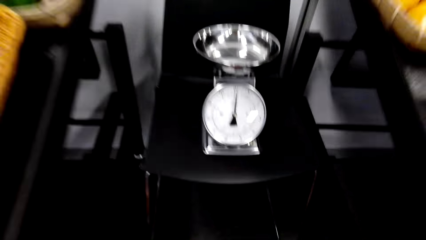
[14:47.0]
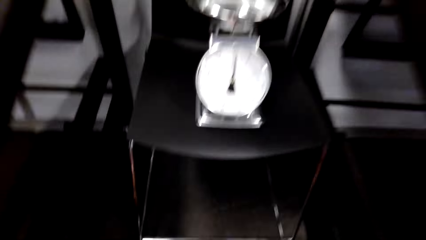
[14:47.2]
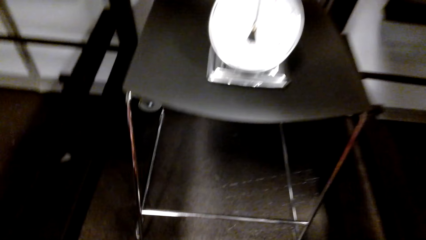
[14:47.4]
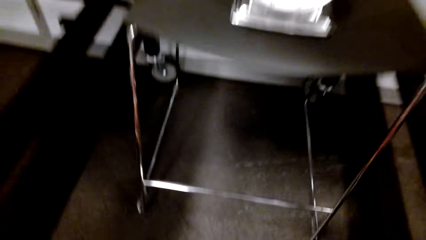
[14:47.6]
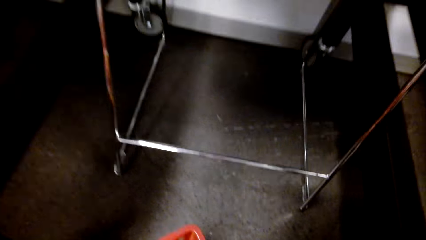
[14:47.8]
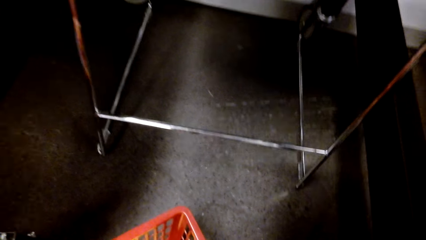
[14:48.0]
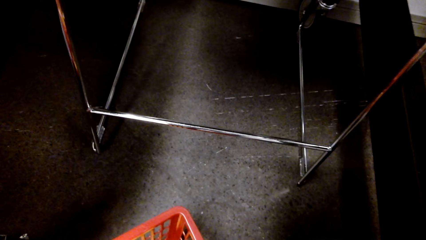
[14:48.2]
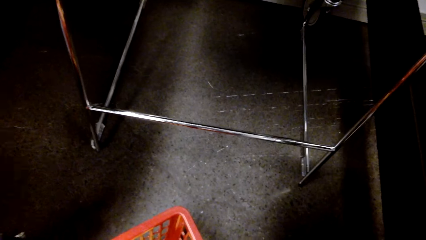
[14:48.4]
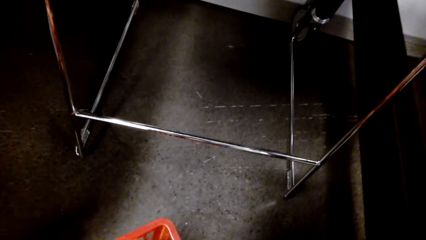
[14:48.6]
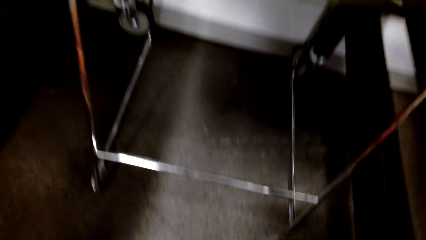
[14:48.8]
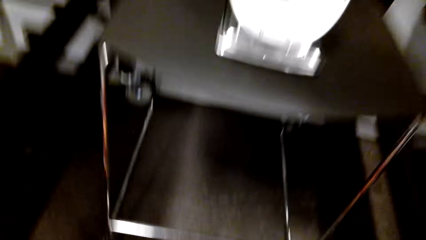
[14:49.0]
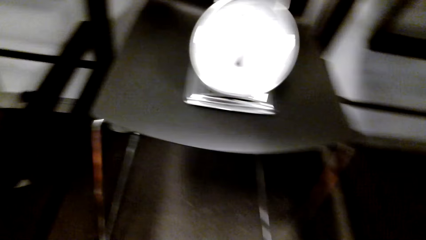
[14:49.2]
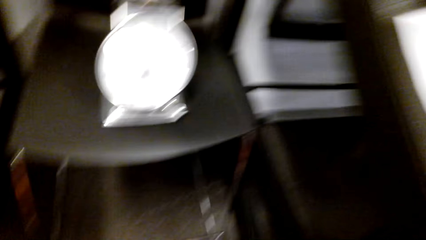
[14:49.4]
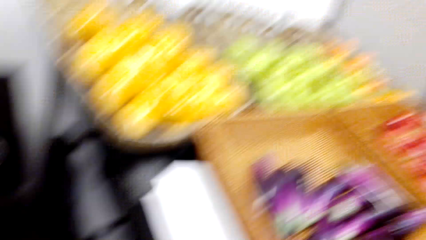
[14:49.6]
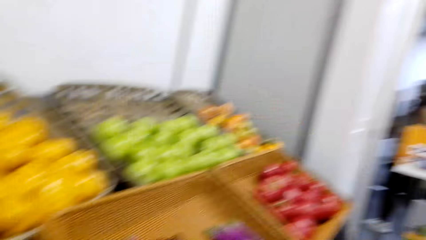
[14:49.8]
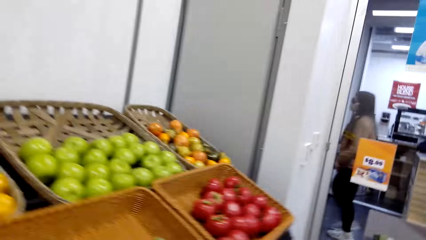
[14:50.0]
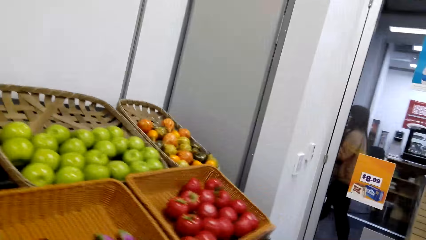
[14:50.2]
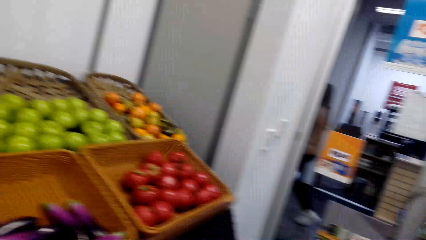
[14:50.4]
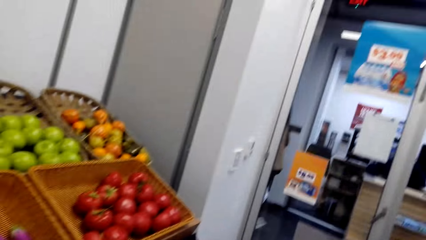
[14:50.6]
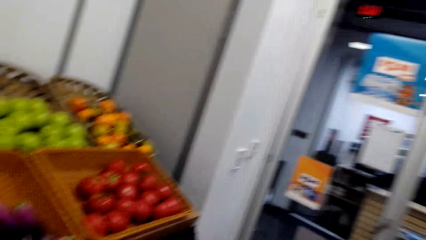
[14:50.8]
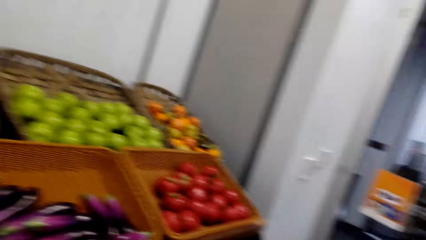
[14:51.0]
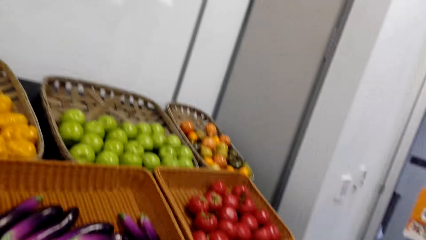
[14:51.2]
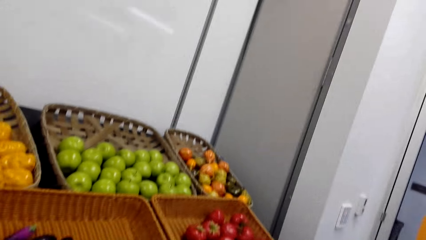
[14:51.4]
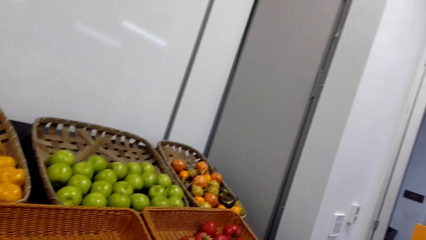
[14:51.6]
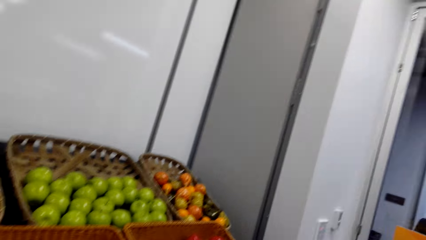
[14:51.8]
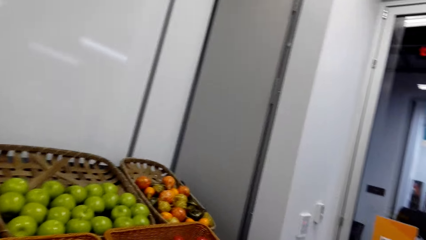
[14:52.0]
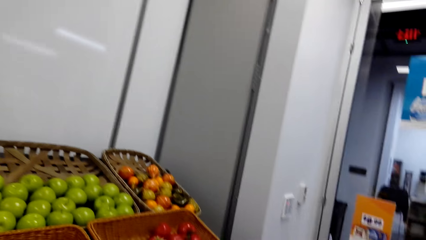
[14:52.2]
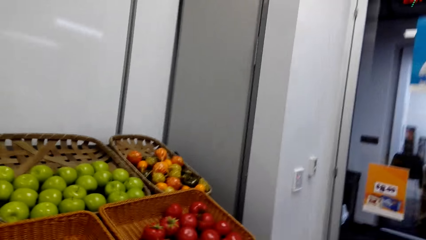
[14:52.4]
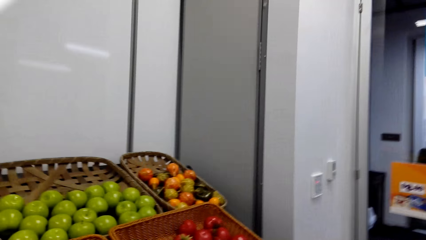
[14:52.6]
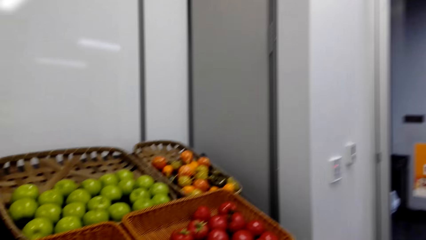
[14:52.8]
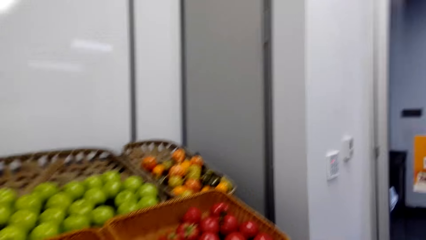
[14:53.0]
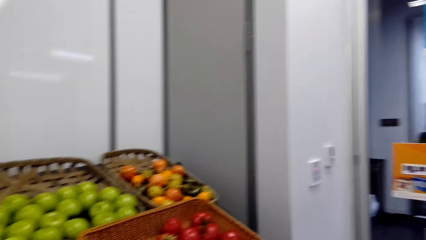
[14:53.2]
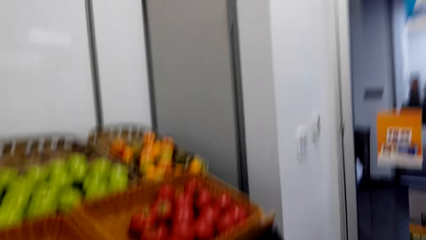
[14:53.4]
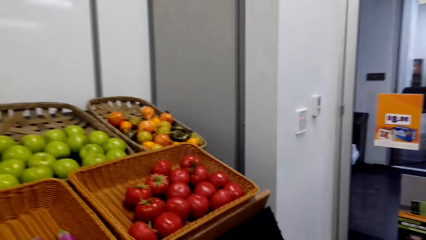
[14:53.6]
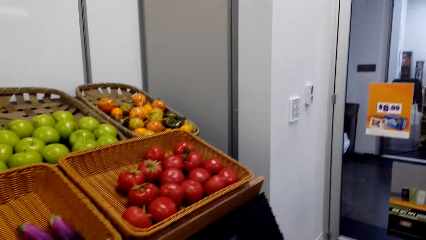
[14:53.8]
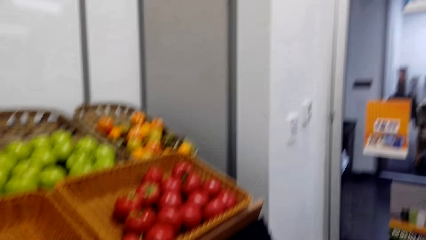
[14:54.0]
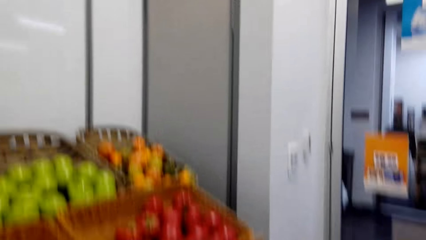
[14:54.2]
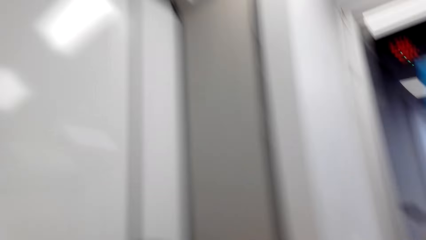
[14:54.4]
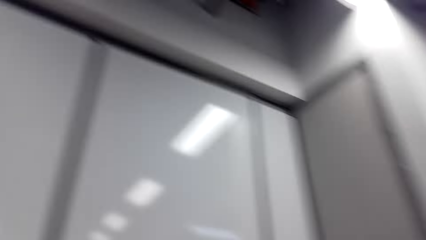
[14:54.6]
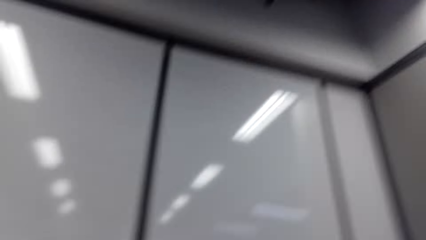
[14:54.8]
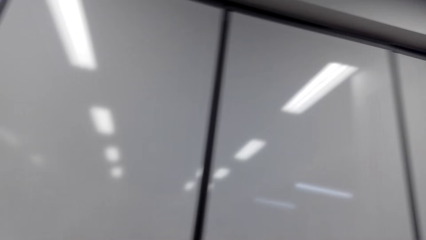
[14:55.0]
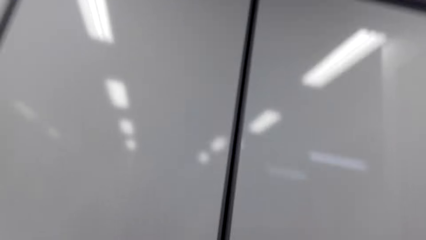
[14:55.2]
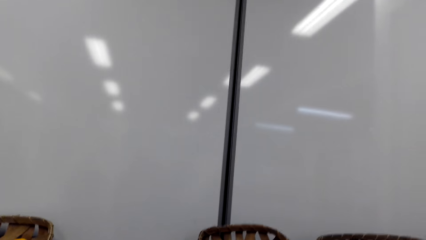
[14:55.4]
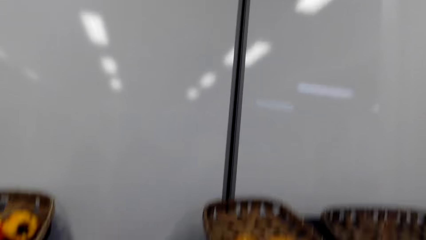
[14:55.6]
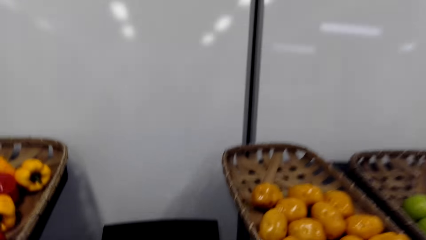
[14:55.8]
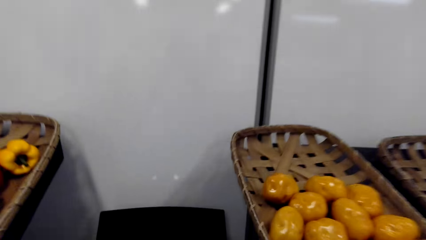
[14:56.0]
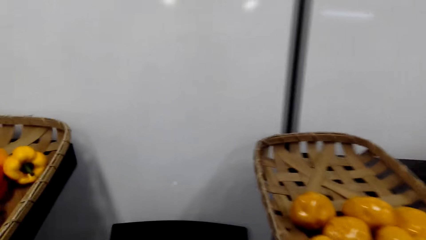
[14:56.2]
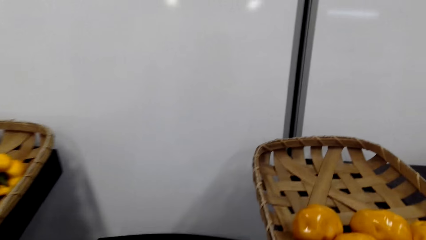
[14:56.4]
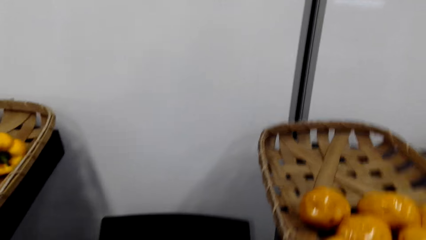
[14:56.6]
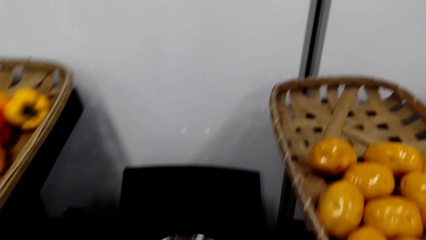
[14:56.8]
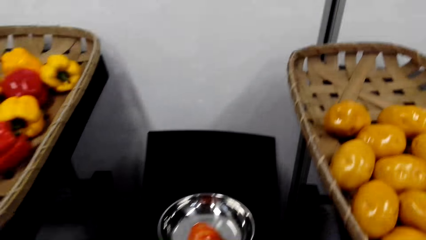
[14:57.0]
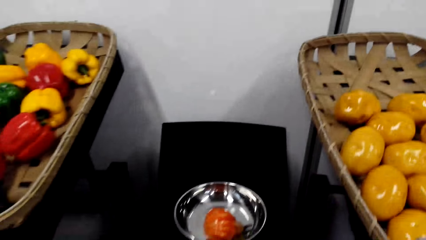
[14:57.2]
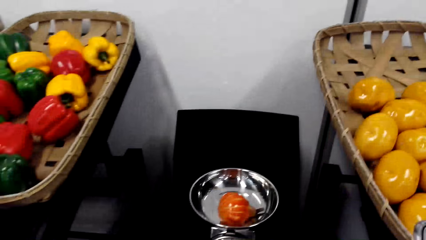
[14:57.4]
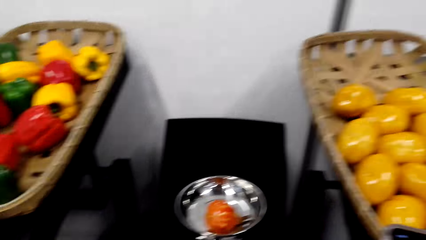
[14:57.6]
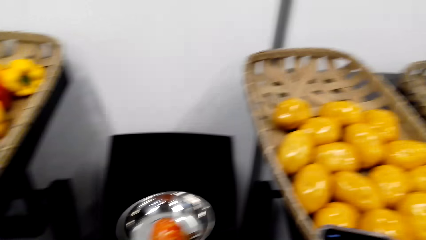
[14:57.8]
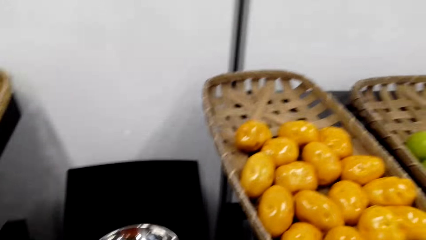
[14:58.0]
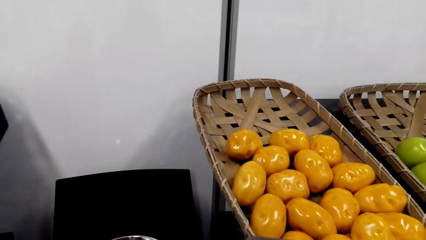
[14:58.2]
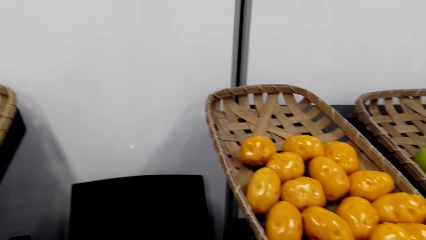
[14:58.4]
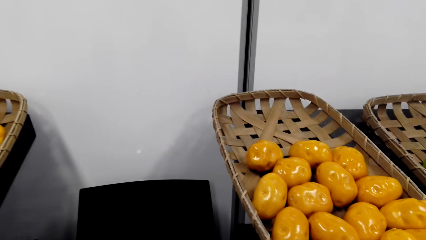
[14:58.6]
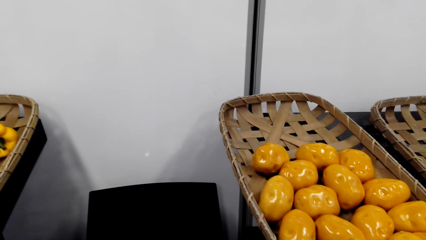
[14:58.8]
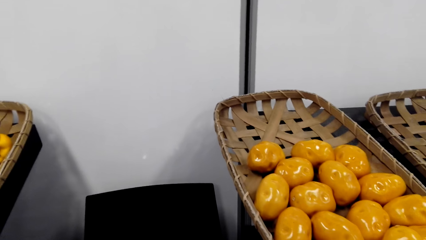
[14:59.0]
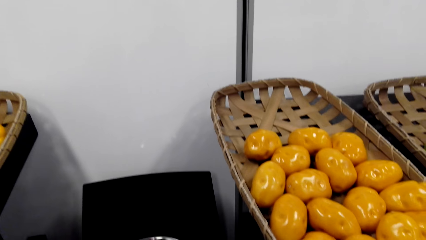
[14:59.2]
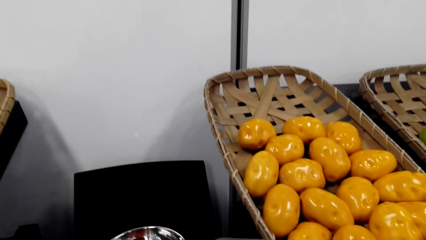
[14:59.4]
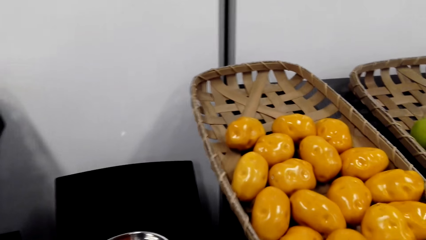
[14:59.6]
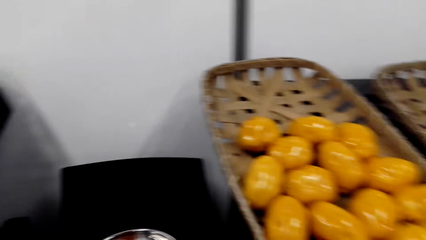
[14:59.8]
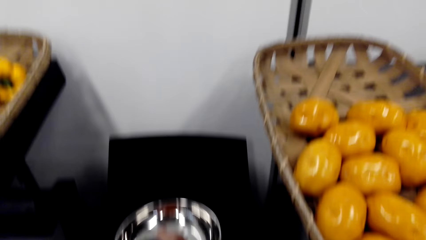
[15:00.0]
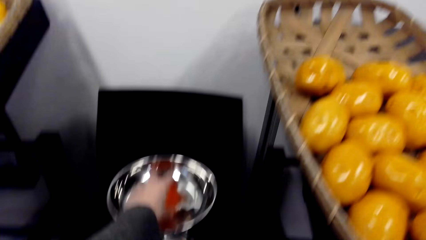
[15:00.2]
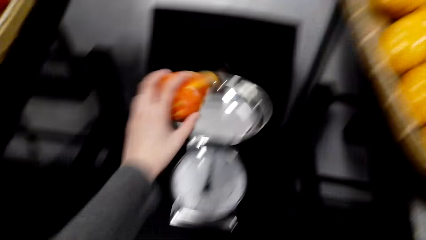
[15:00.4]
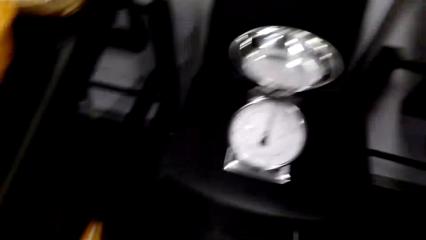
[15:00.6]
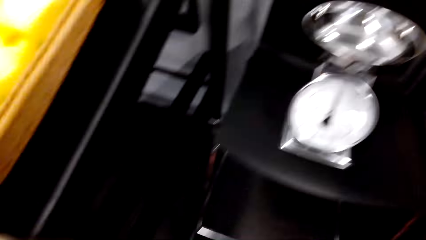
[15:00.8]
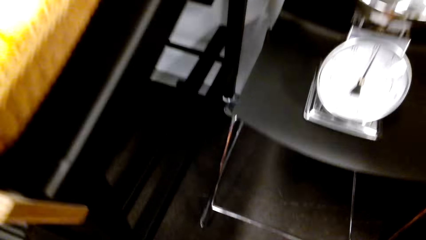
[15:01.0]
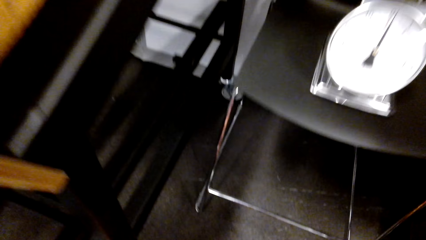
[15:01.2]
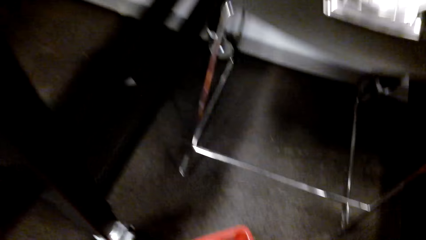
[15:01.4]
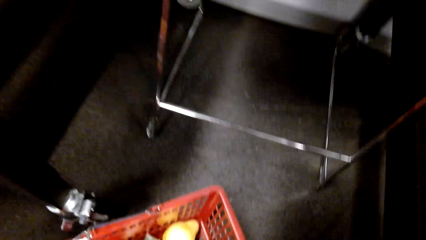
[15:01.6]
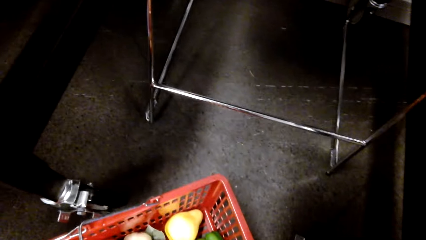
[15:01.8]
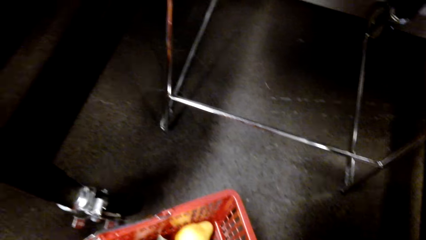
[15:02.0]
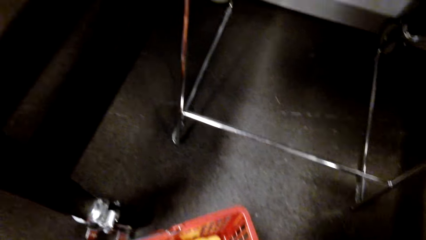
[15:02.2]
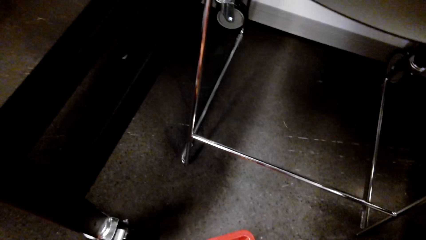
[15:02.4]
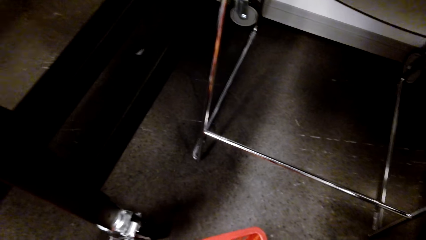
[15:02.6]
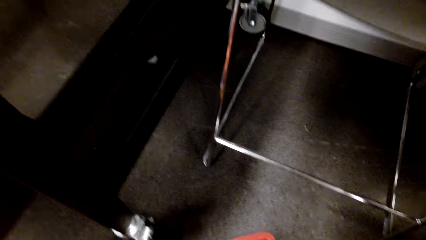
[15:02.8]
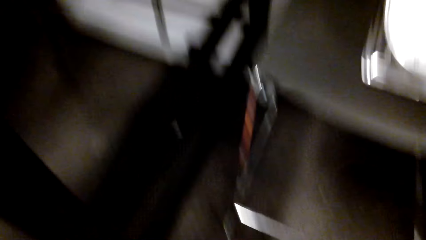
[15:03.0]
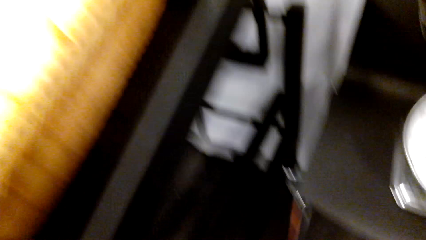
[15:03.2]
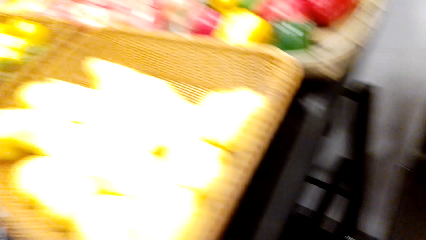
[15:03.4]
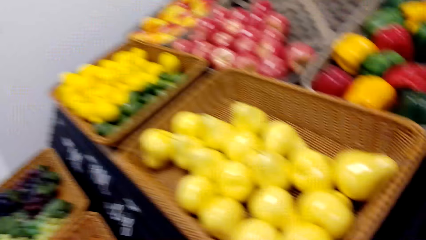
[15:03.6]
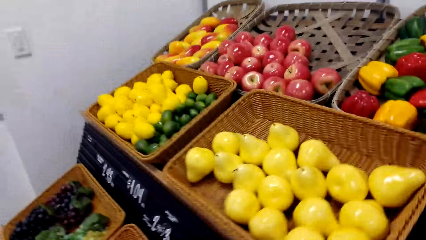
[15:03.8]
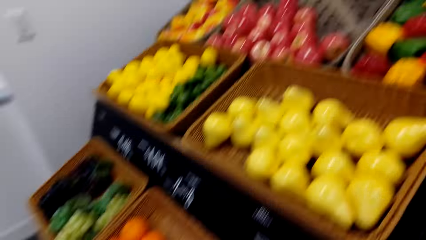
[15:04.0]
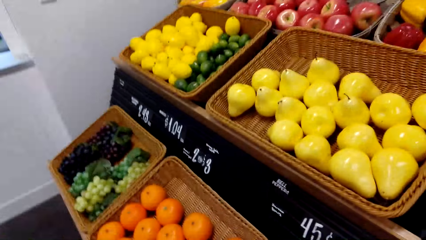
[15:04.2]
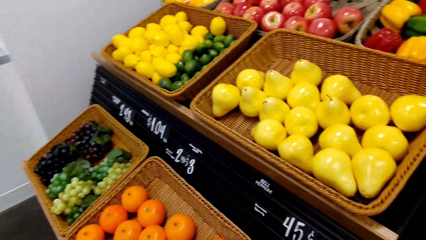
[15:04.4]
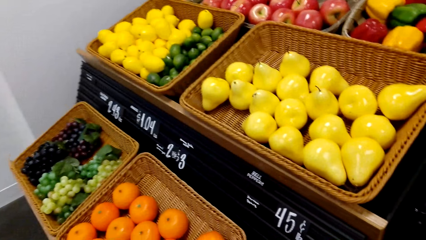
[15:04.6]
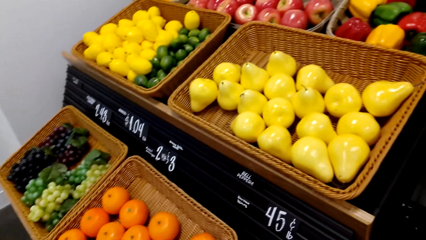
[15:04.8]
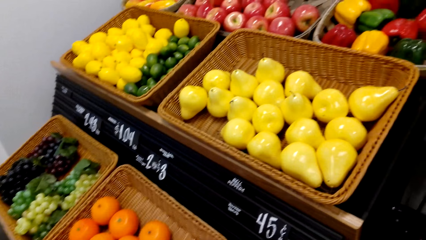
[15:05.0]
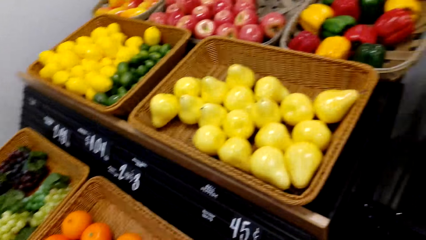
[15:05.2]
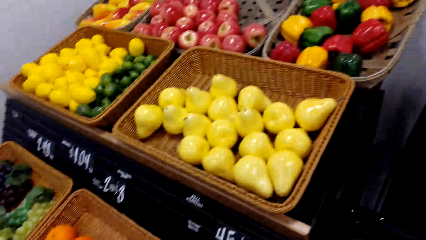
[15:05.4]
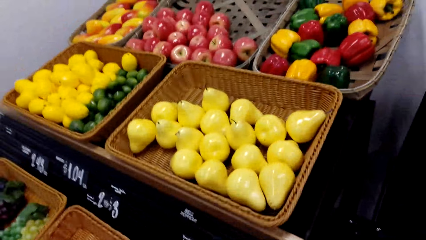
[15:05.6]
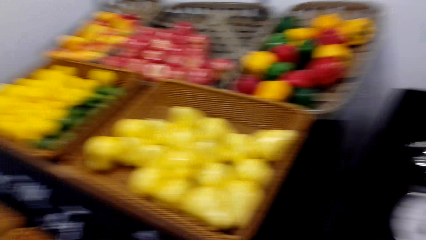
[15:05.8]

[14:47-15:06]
The camera wearer arranges items in the shopping basket. They look around. A lady walks in the supermarket. The camera wearer puts a mango in the weighing scale or weighing machine. They look around. They pick the fruit. They put the mango in the shopping basket. They put the fruit in the weighing machine. They look around.
